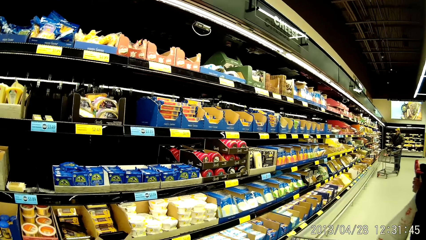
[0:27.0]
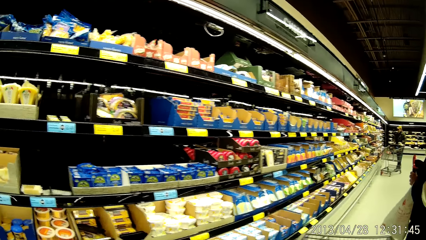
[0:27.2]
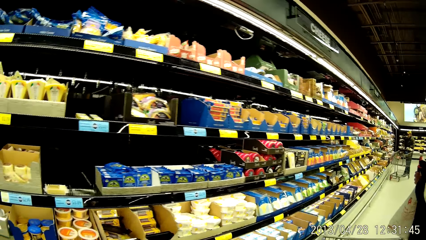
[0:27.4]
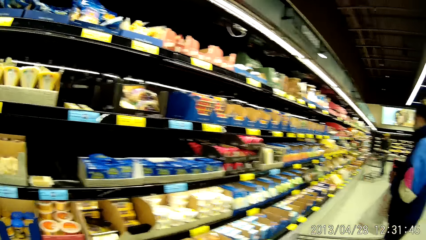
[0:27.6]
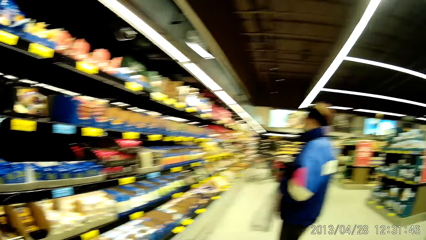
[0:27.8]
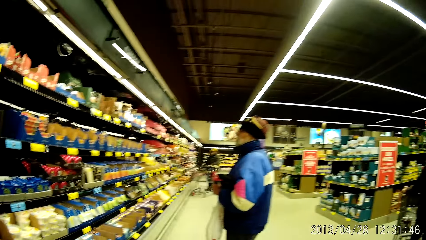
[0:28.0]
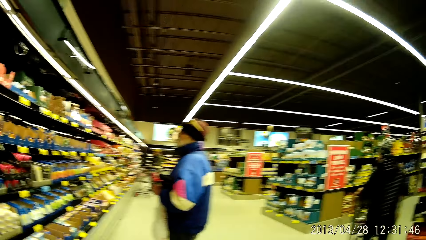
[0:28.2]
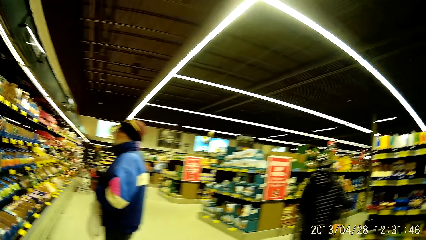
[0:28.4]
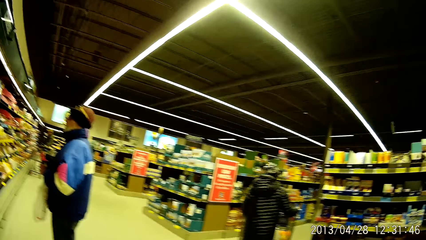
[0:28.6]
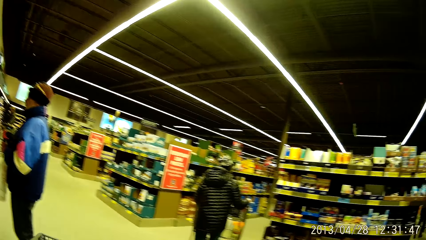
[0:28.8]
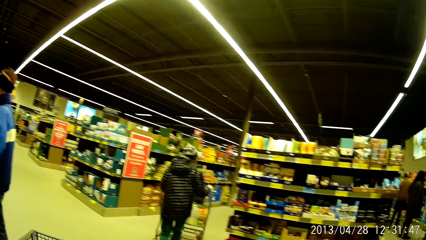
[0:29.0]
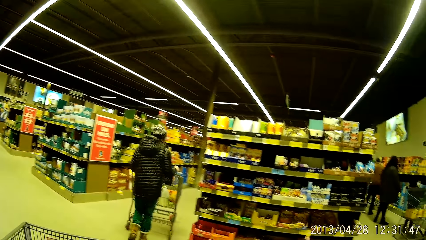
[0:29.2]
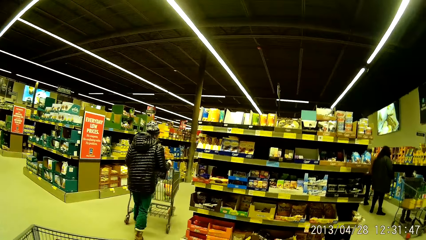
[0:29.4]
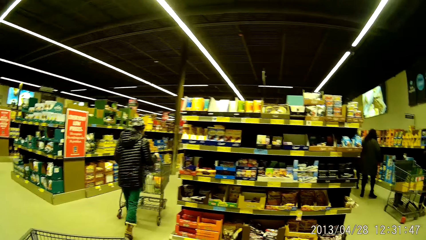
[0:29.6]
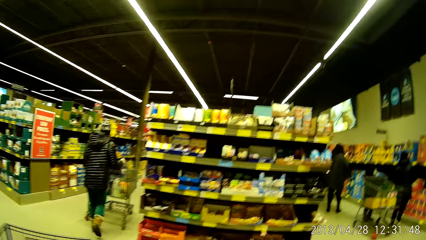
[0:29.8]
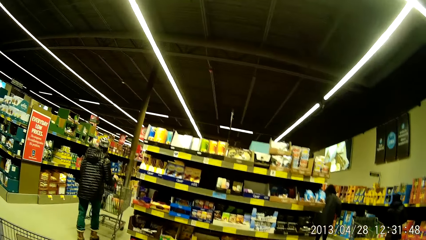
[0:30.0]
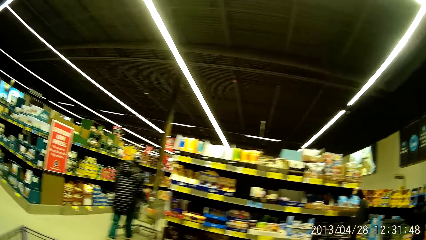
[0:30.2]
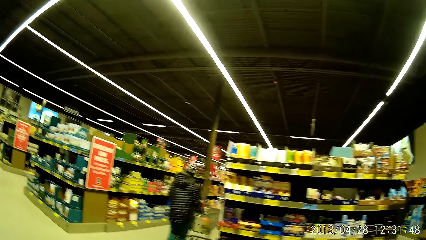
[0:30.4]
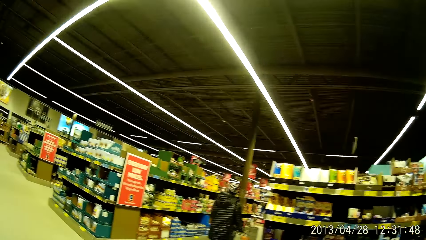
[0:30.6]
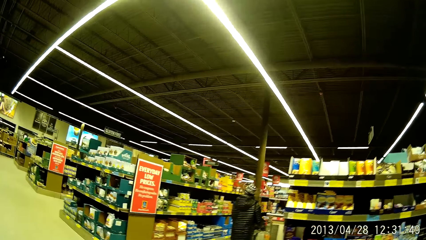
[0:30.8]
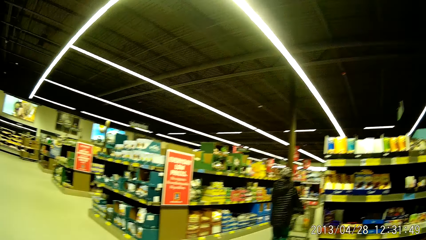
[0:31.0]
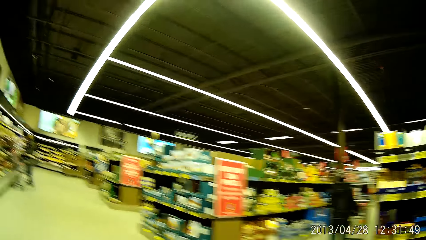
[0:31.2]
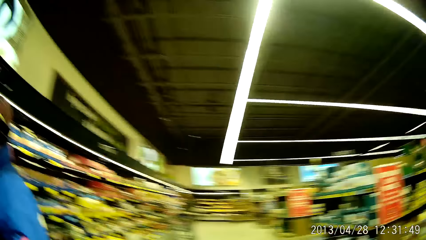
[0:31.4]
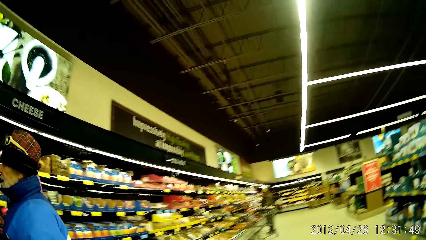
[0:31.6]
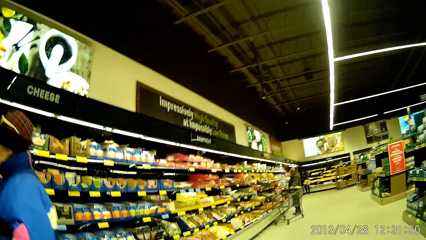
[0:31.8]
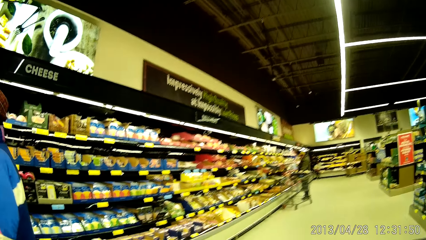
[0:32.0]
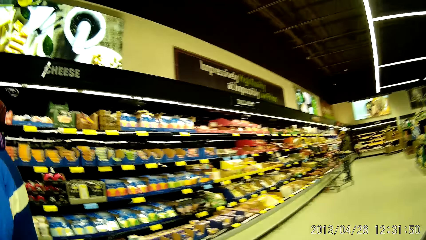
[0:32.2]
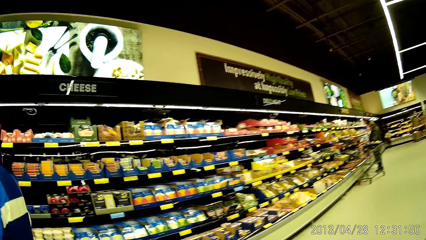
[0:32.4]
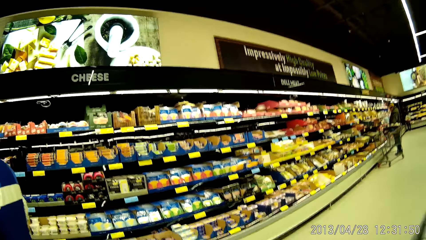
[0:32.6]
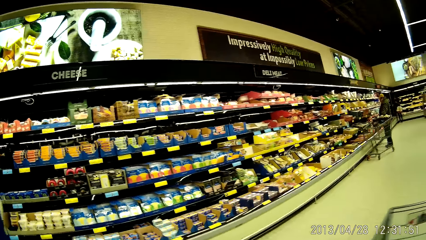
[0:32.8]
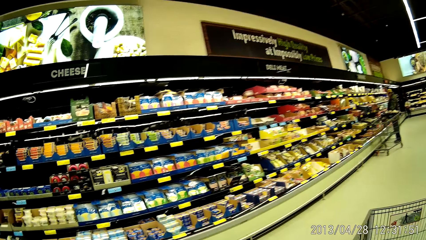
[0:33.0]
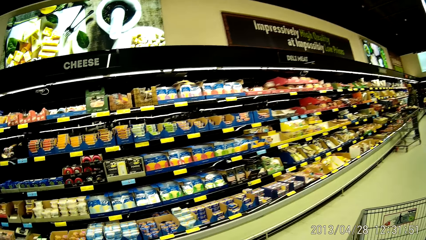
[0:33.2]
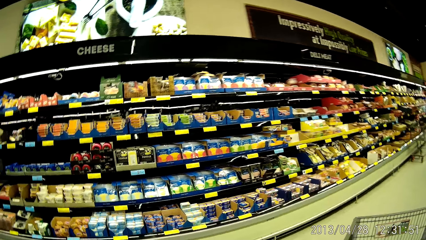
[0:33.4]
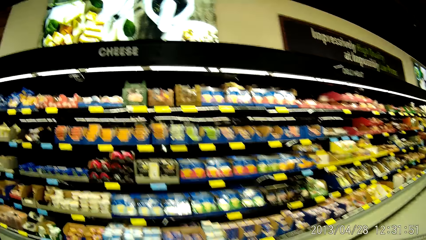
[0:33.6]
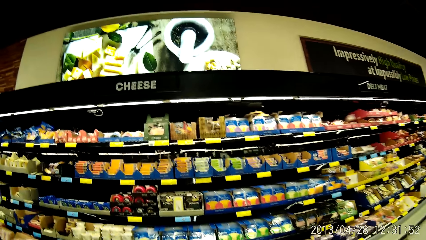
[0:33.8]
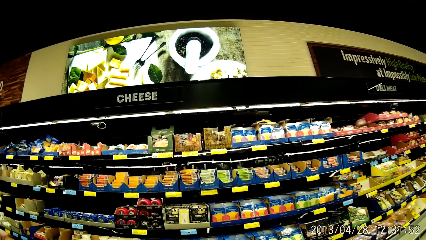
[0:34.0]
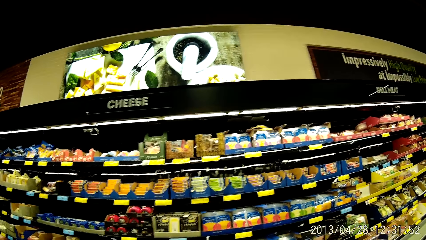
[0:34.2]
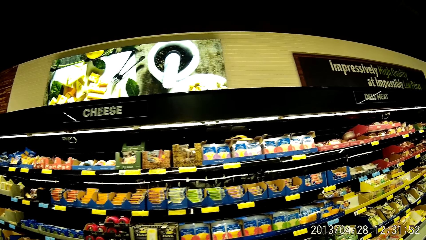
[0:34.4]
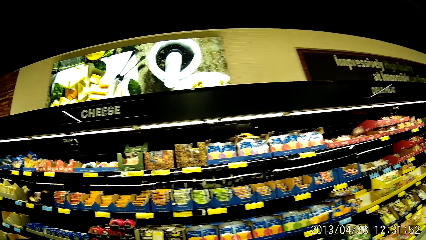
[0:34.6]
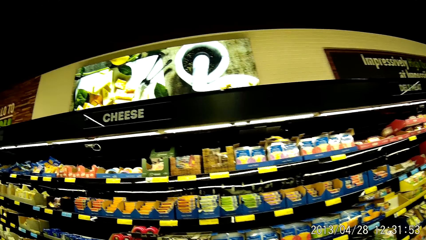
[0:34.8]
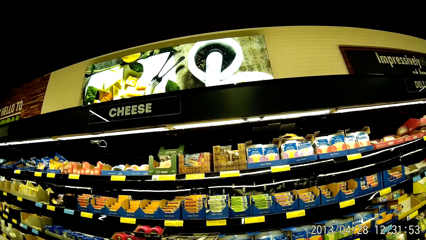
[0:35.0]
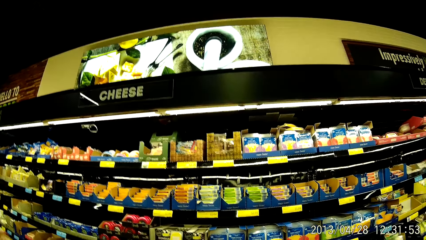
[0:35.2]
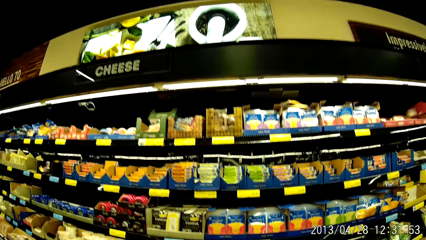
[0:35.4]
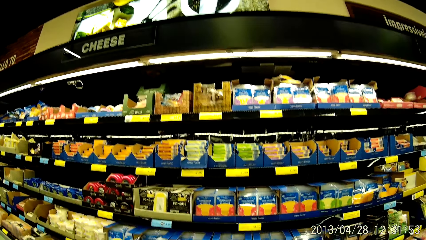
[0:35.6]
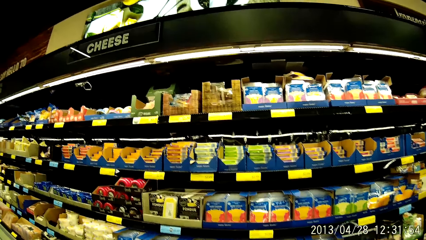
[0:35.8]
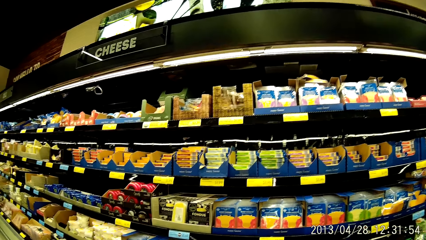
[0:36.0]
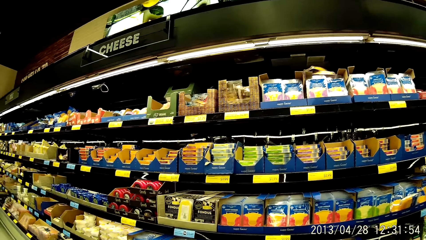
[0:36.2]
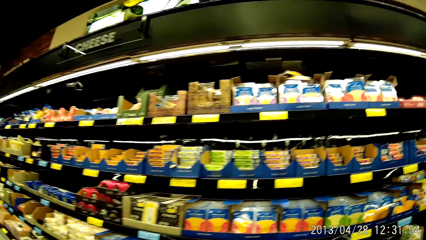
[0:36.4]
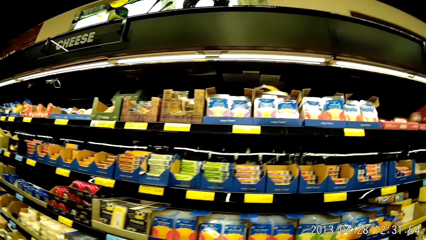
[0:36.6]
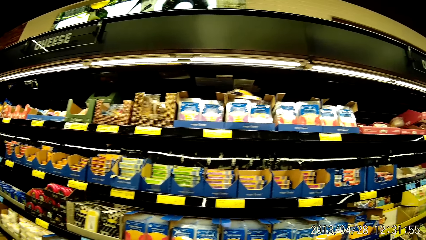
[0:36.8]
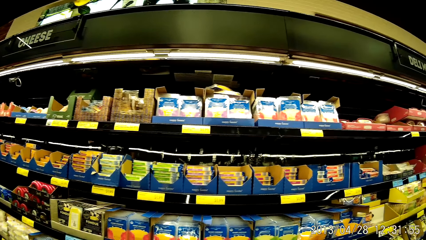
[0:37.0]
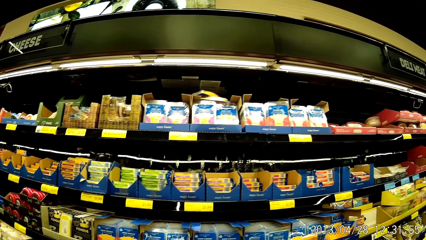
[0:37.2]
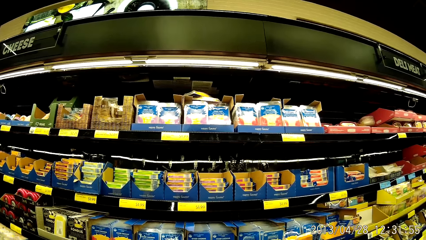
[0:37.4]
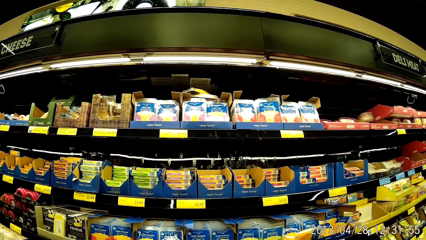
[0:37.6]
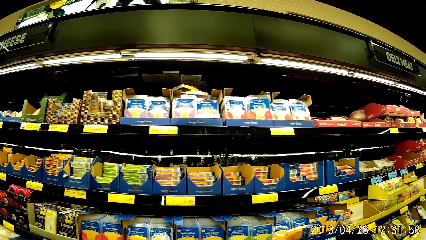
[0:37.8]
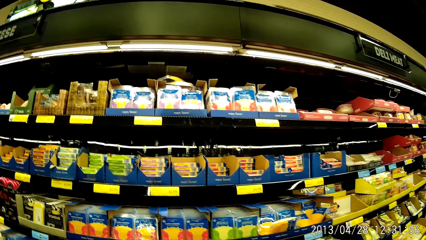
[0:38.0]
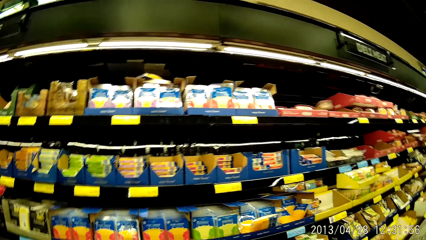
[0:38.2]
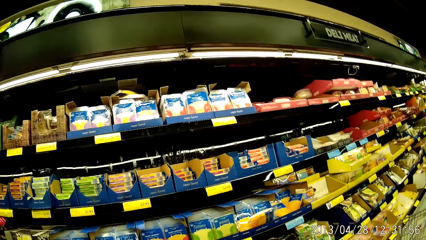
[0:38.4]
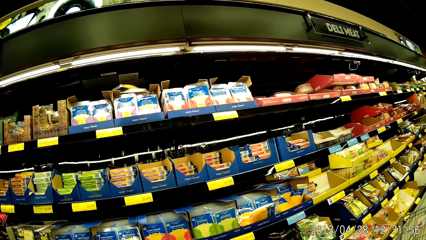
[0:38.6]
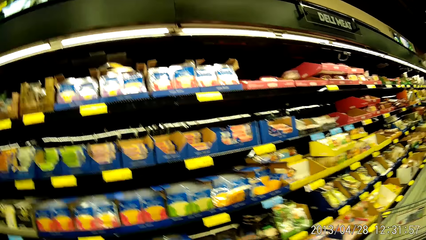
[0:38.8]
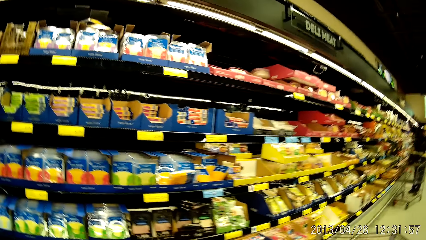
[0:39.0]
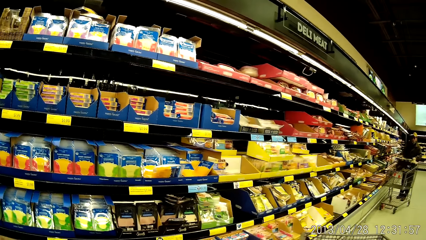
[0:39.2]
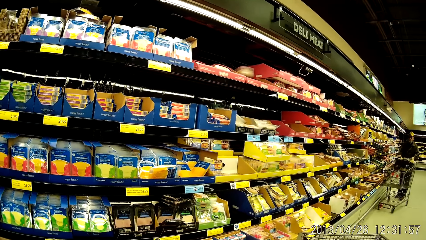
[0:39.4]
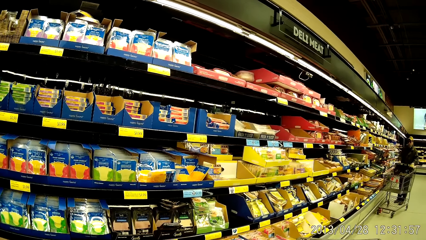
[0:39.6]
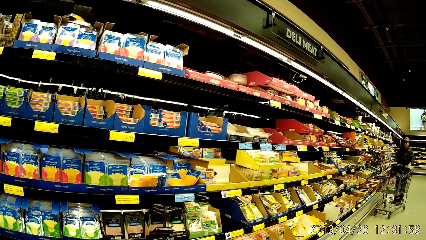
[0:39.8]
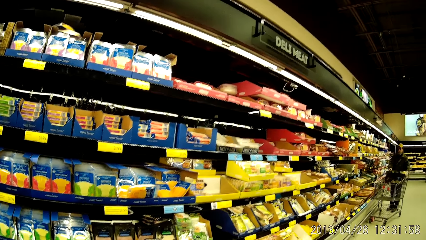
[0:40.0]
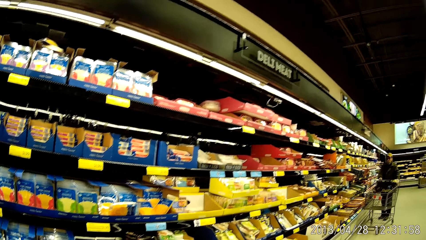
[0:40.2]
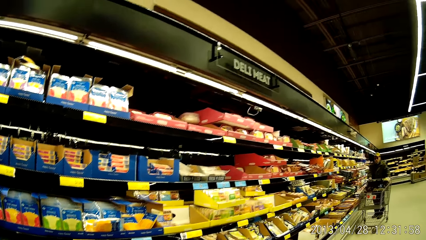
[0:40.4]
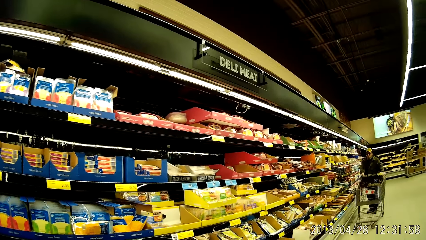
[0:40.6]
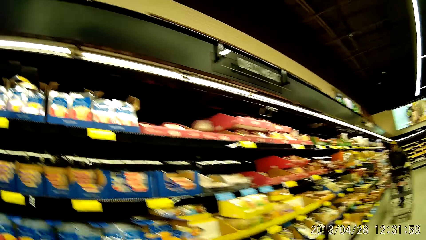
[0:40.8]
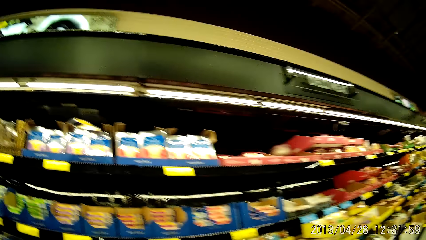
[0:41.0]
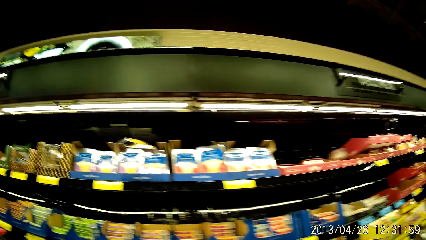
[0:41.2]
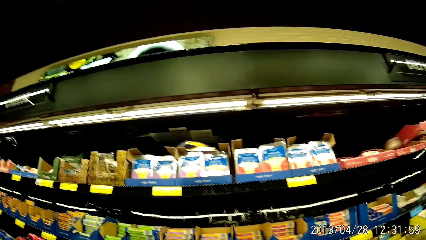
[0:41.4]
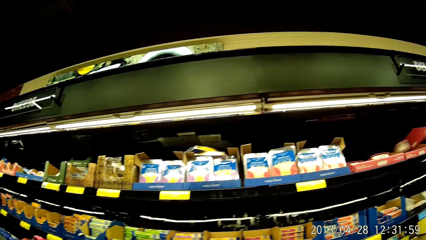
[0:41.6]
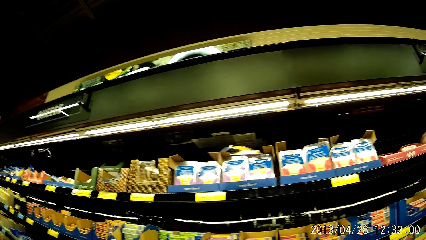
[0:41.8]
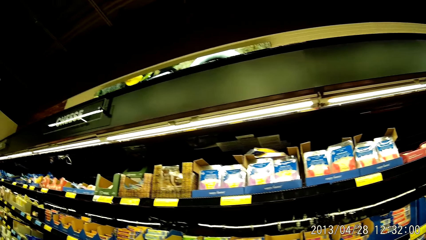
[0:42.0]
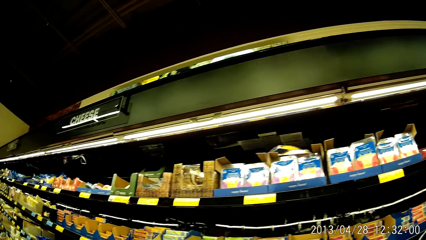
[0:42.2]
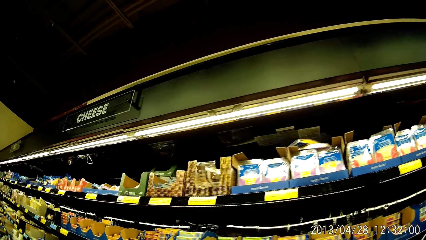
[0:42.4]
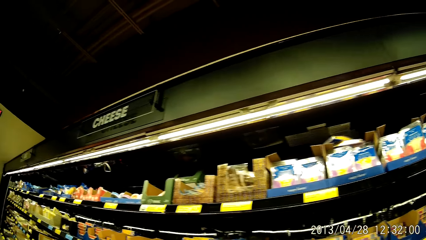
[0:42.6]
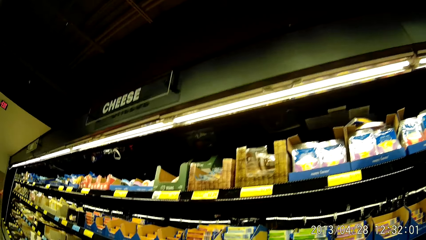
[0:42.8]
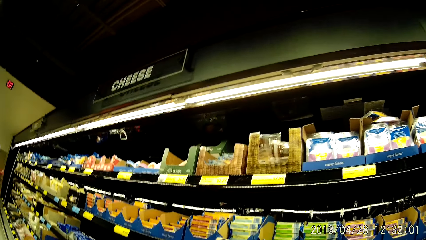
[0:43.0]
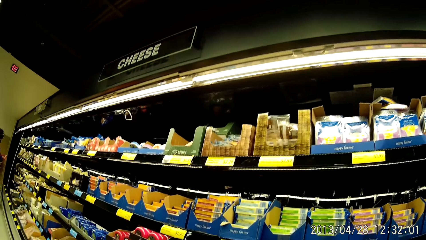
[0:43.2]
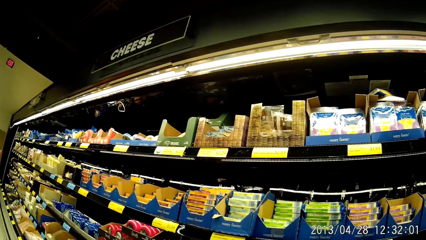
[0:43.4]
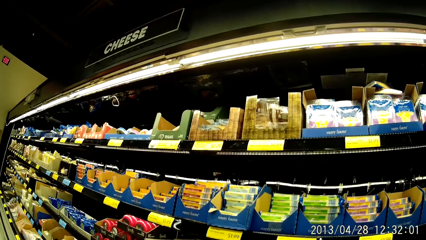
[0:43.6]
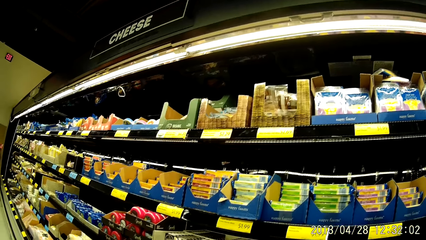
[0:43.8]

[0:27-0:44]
The camera wearer walks around the supermarket. They look around. They walk around the supermarket.
